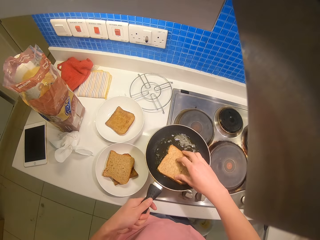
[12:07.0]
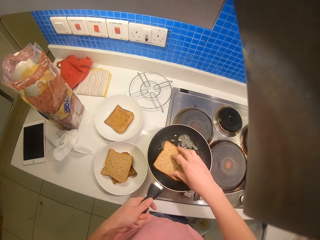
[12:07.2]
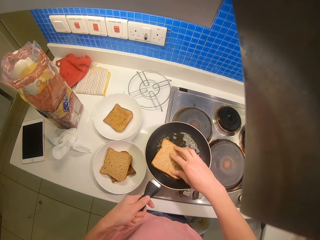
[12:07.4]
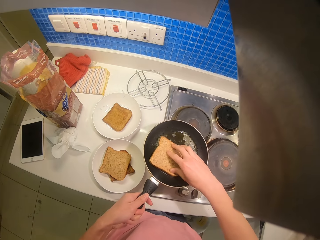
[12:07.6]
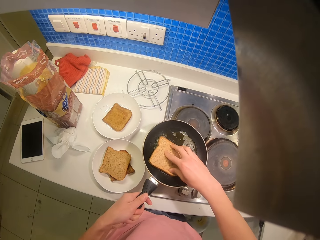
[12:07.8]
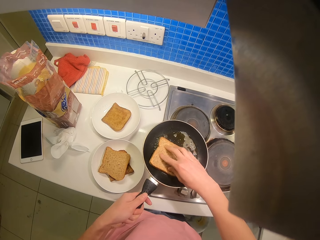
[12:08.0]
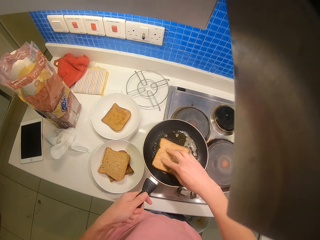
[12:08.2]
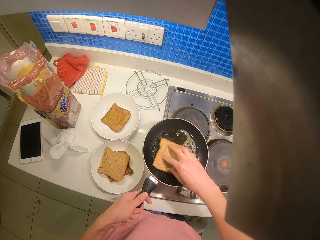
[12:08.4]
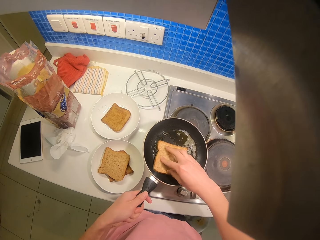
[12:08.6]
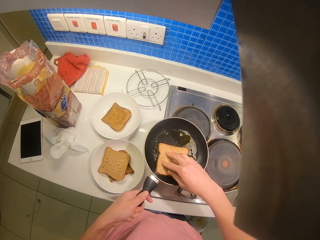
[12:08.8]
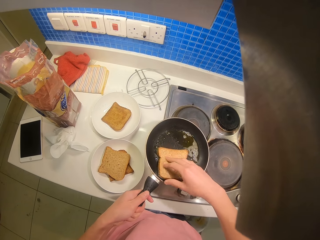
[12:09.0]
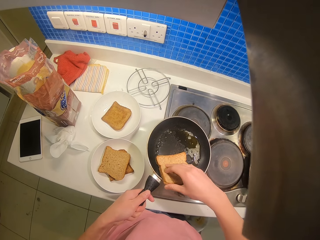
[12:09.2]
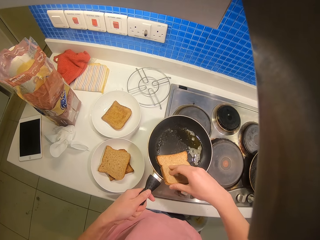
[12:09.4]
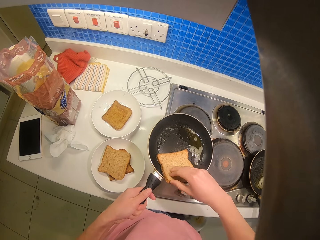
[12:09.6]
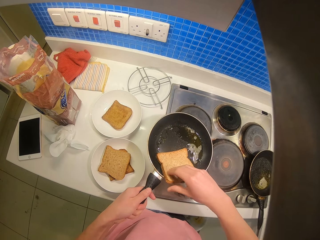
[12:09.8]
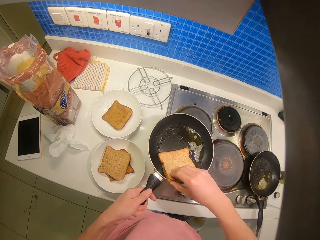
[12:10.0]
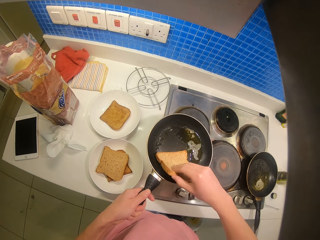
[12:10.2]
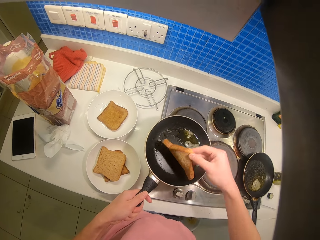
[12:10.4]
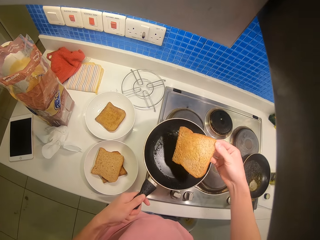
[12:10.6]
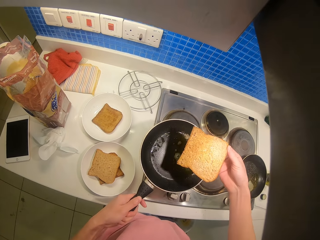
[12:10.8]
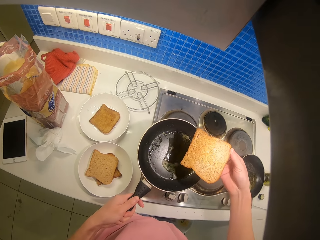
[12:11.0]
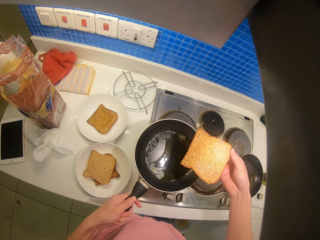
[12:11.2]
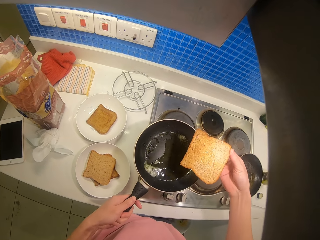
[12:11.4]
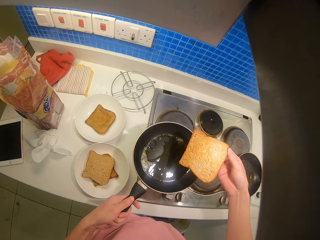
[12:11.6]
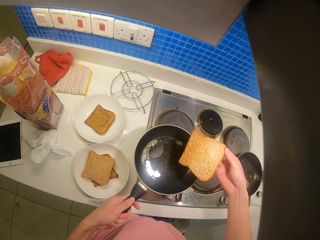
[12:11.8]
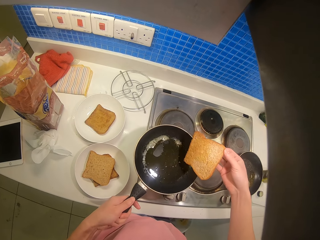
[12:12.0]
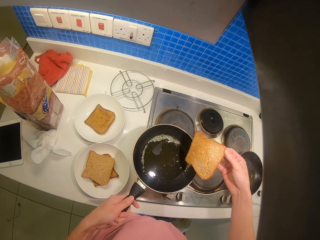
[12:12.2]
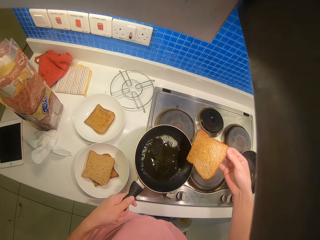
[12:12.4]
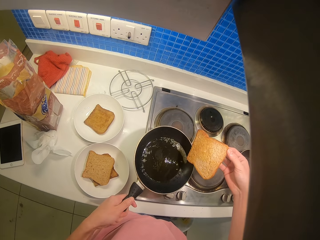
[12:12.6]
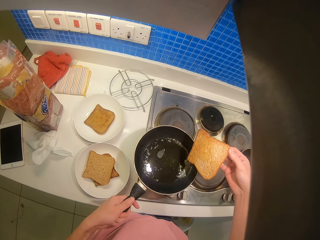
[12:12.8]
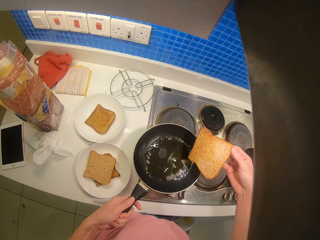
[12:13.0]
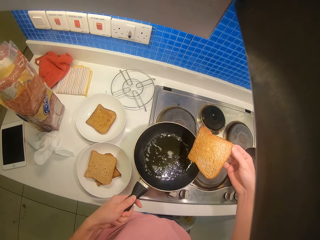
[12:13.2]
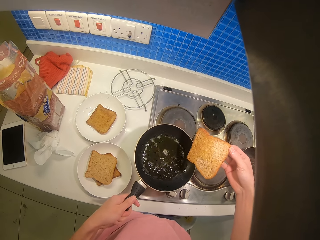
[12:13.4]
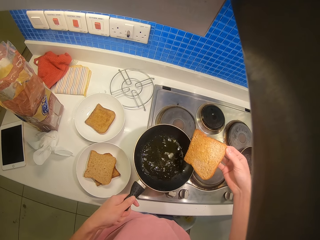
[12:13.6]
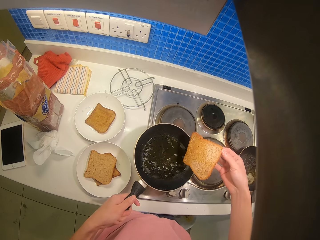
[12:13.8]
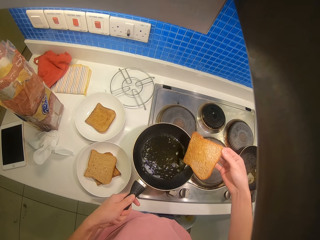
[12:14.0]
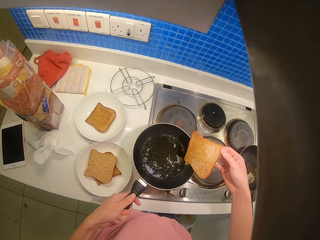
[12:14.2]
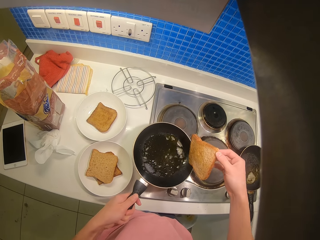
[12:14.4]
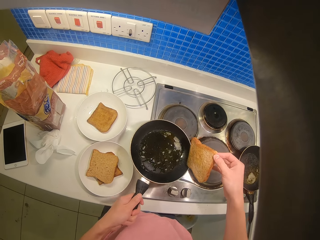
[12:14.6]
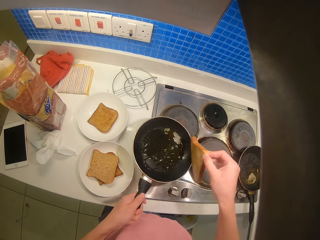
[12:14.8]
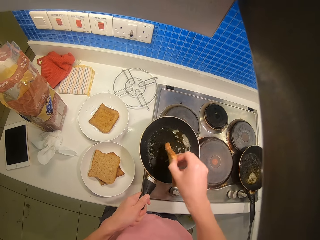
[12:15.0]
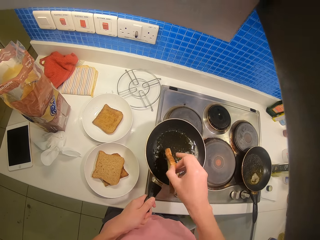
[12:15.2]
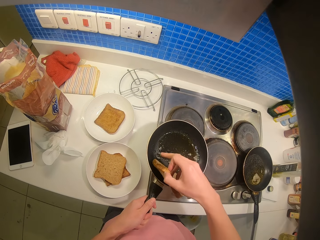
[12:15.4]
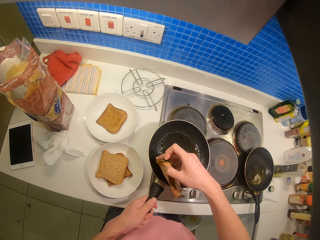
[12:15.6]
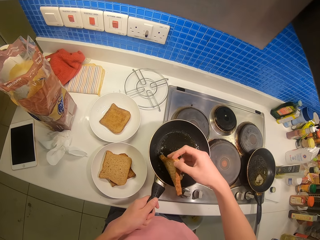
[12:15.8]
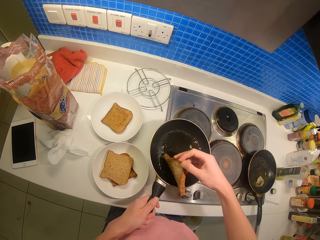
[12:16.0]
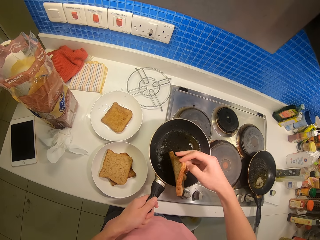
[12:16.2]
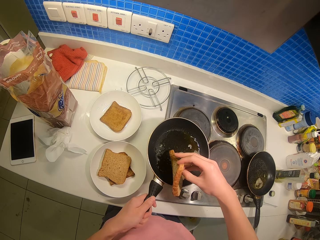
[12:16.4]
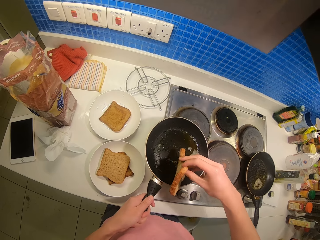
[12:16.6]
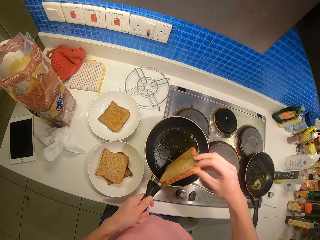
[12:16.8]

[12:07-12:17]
The camera wearer puts the slice of bread in the hot pan. They fry the bread. They hold up the slice of bread. They distribute the oil evenly on the pan.

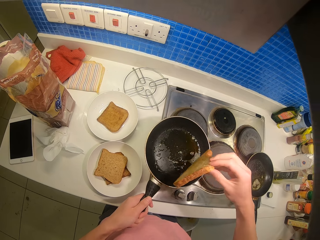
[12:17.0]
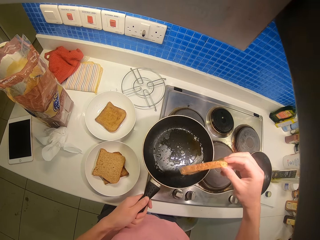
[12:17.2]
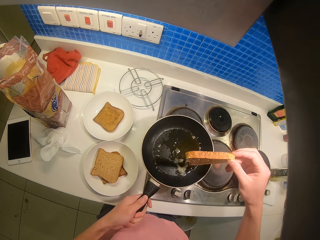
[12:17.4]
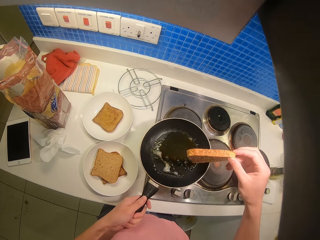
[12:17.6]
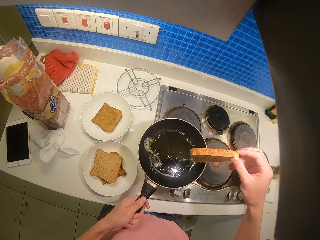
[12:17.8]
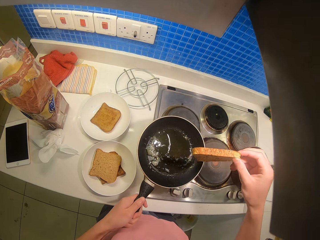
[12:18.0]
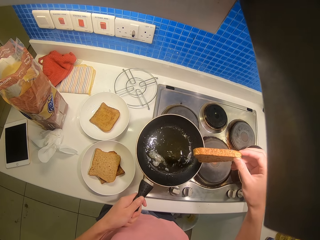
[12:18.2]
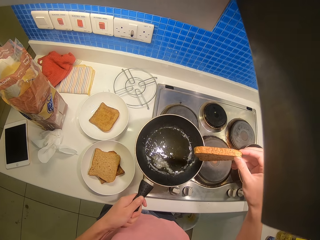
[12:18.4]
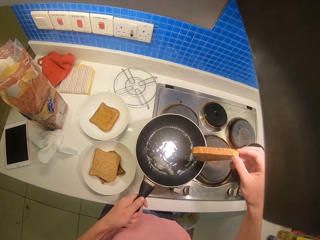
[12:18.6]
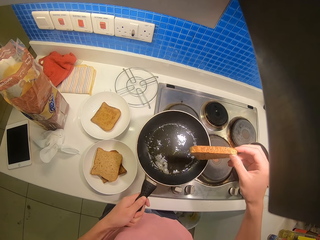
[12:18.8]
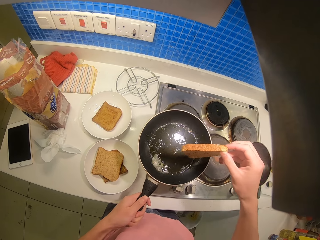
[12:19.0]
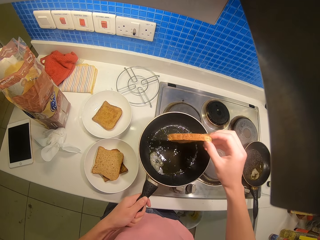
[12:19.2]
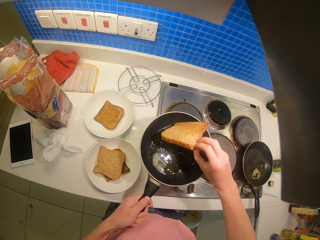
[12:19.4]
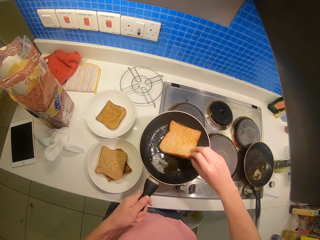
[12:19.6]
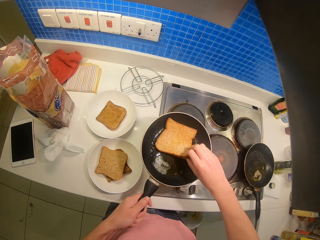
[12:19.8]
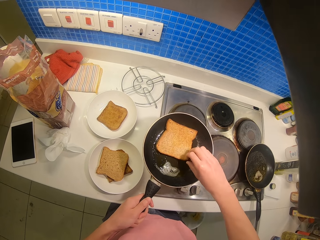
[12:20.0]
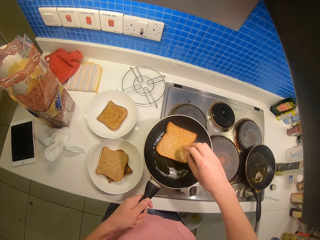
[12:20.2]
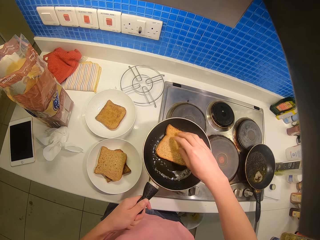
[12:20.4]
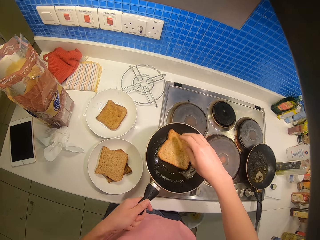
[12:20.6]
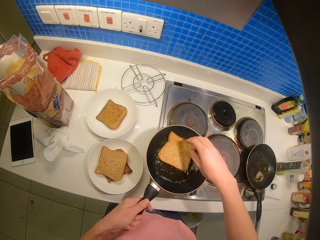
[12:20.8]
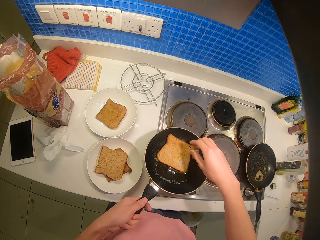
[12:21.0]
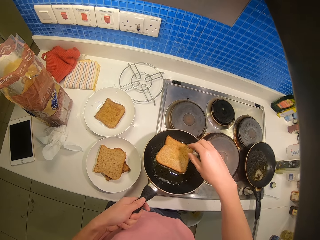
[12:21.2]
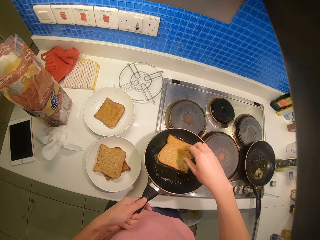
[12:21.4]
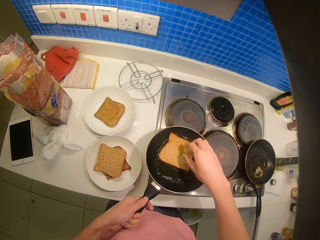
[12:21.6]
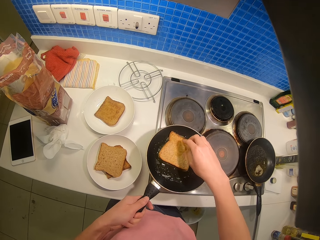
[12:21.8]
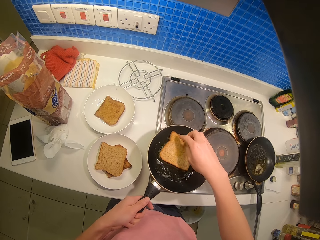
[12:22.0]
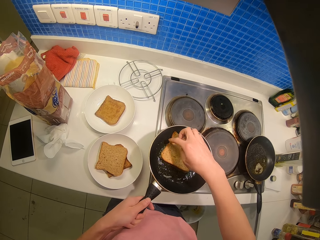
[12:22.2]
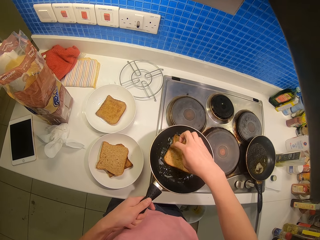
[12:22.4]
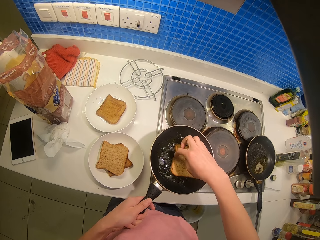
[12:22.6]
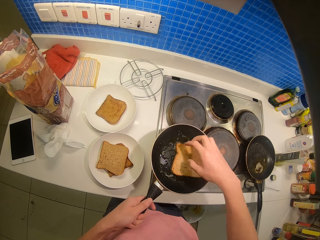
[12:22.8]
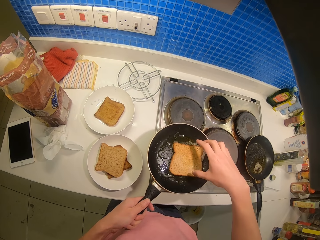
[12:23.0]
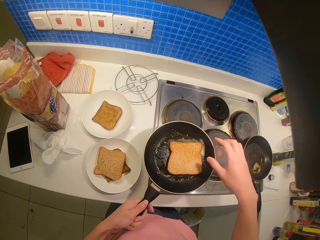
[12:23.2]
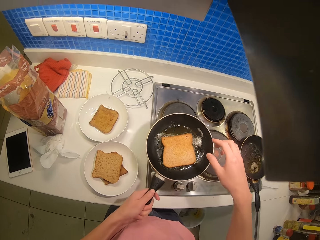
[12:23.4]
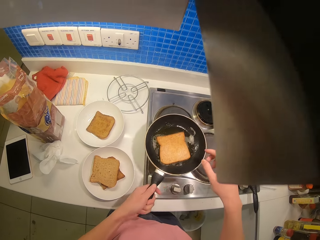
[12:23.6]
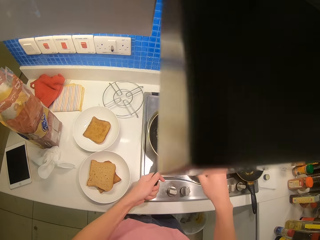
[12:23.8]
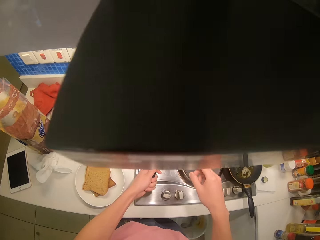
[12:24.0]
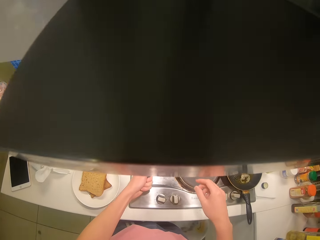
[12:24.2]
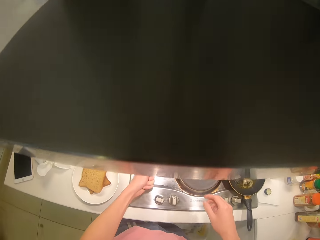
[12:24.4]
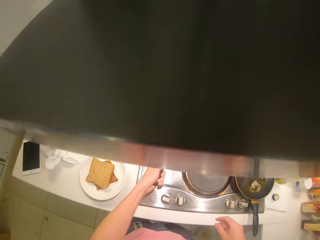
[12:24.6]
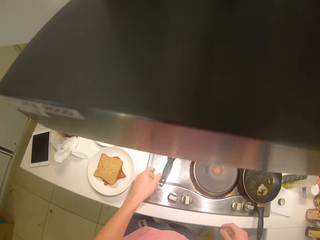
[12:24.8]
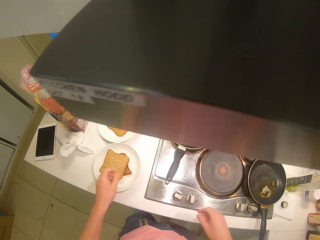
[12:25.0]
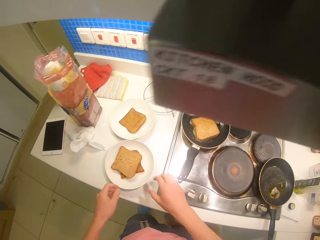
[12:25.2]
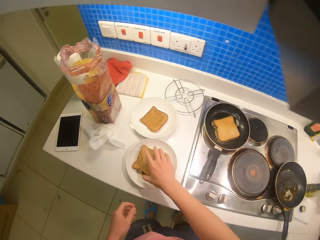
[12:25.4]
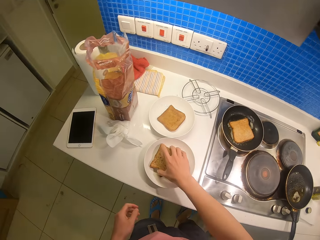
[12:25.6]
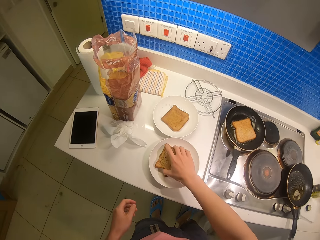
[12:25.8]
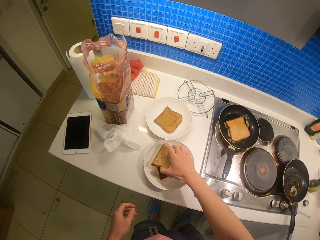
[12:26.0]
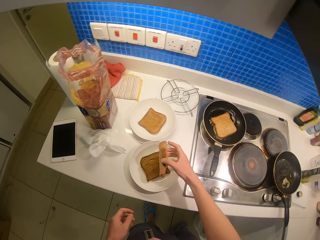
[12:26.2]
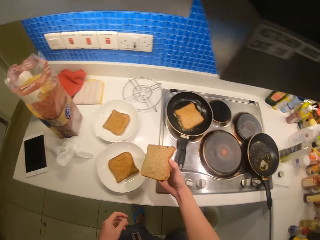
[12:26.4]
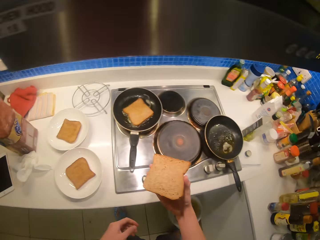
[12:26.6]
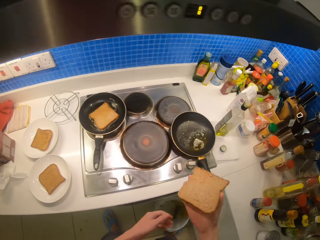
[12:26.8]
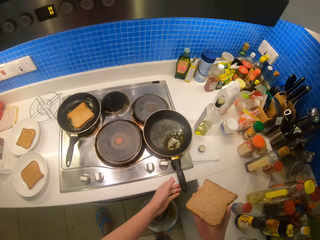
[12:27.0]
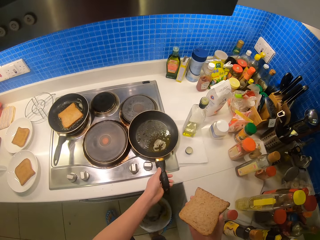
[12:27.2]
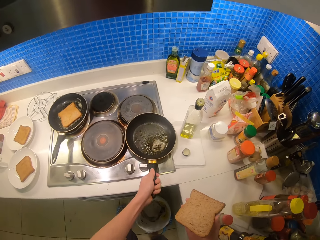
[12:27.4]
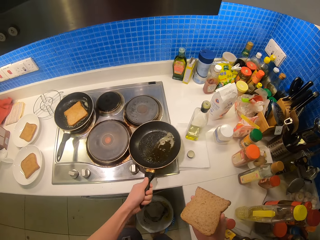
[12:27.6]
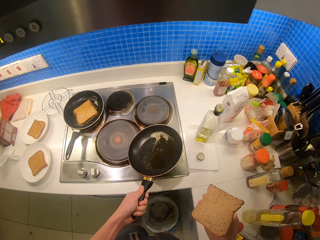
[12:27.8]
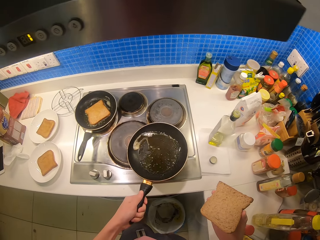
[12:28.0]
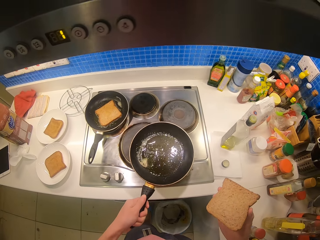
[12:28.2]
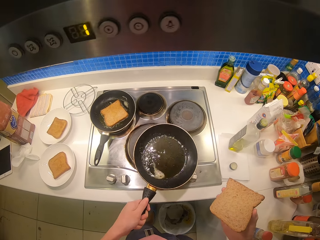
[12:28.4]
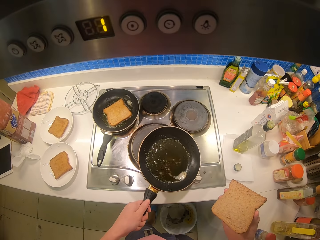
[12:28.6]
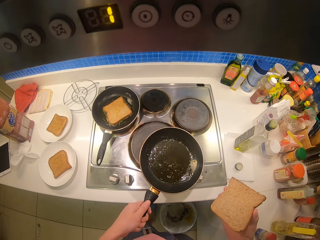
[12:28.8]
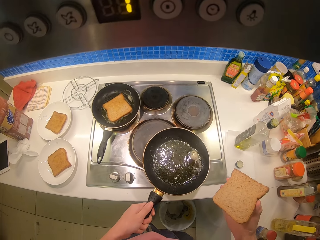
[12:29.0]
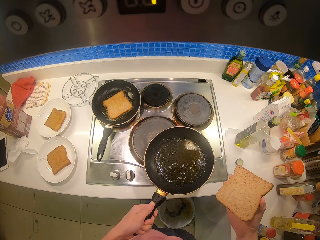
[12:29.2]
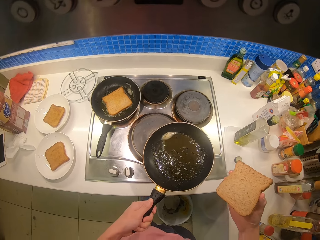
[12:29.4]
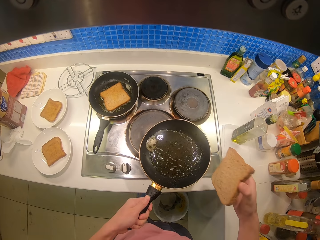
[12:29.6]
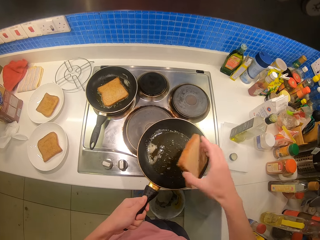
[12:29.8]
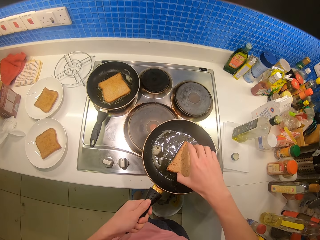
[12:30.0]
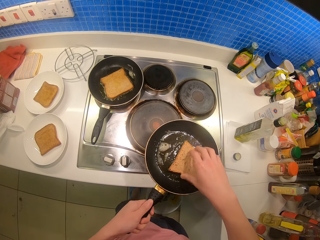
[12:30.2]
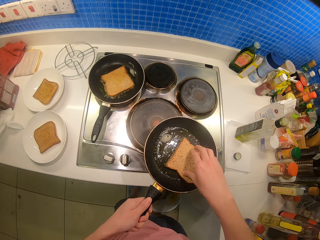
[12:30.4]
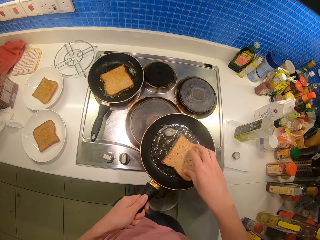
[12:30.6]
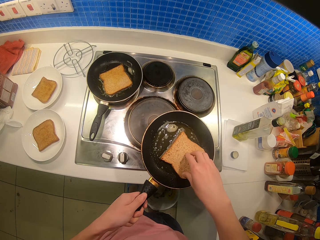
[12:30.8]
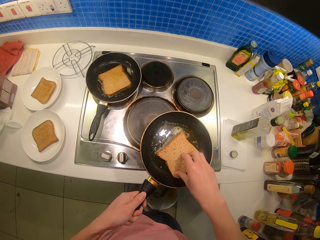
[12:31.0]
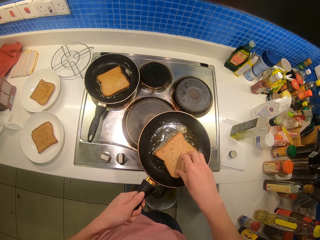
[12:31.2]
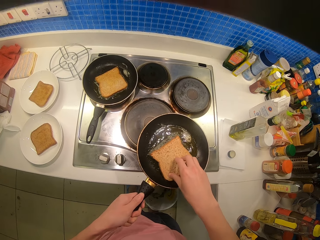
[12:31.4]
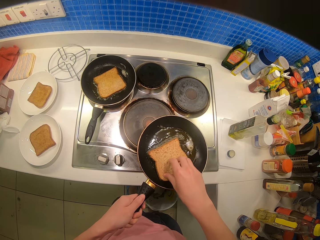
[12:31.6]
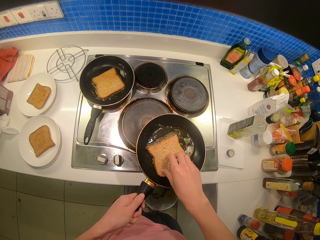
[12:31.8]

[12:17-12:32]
The camera wearer puts the slice of bread in the pan. They place the pan on the cooker. They pick up a piece of bread from the plate. They take the pan. They slope the oil in the pan. They distribute the oil evenly on the pan. They put the slice of bread in the hot pan.
